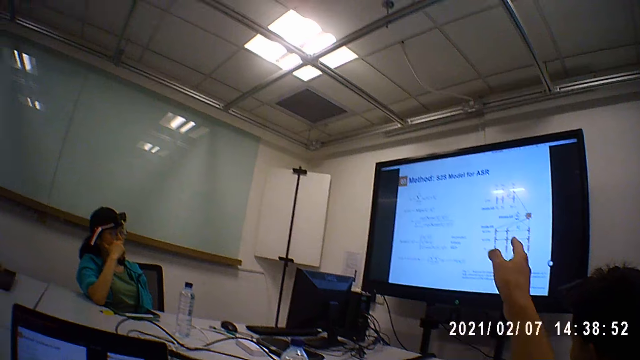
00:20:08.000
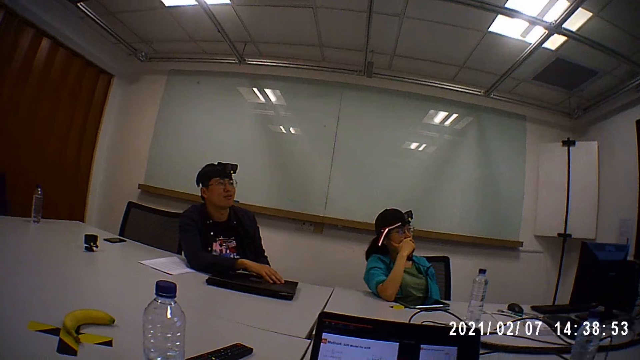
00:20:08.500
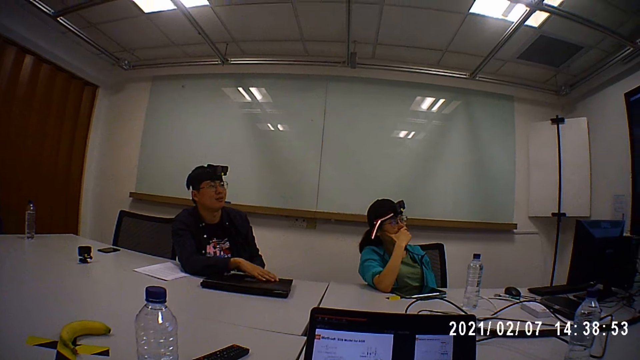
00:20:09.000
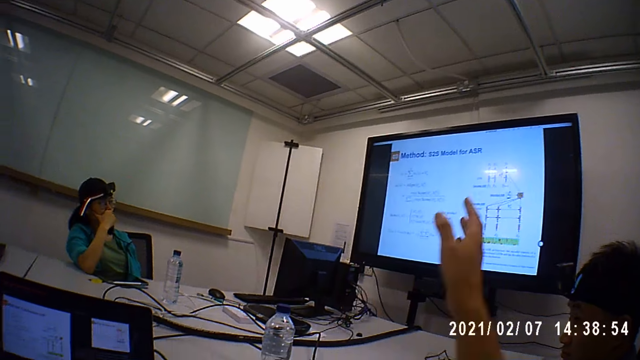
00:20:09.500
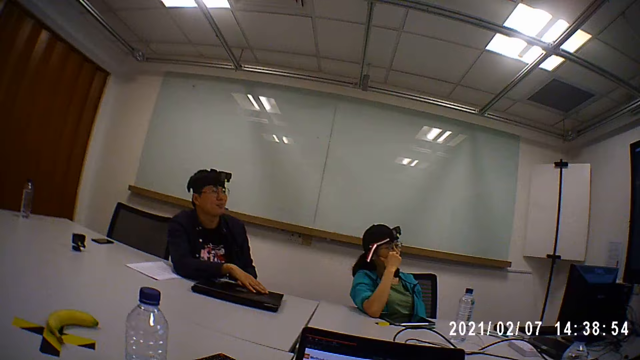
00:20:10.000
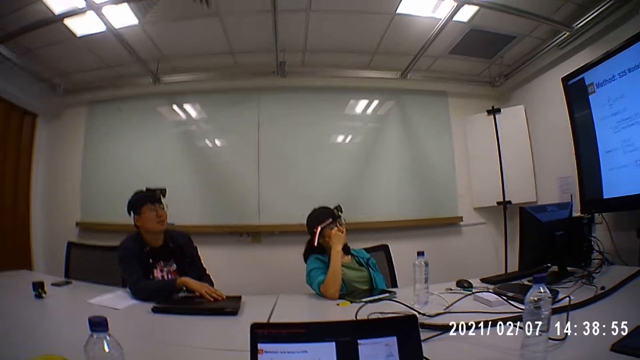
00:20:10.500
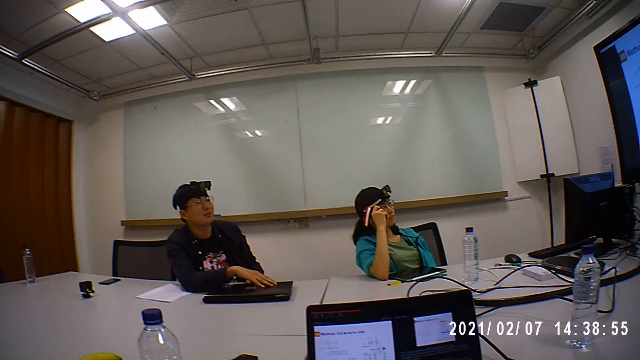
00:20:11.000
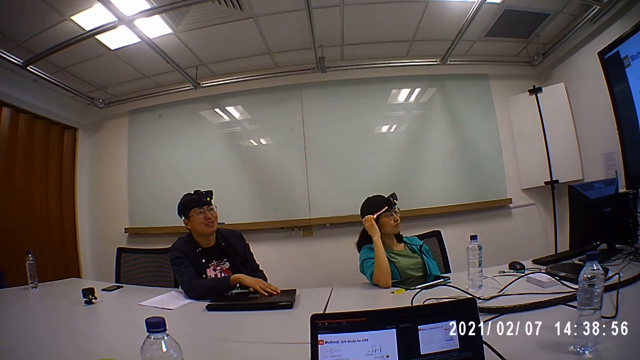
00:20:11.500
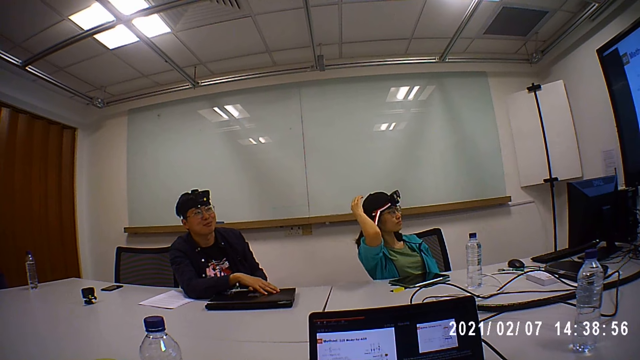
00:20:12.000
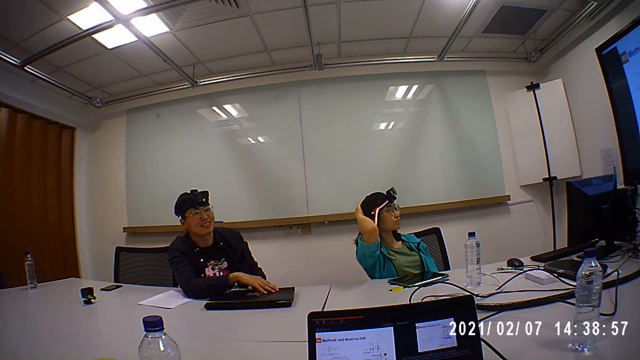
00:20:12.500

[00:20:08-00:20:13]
A man converses with the camera wearer.

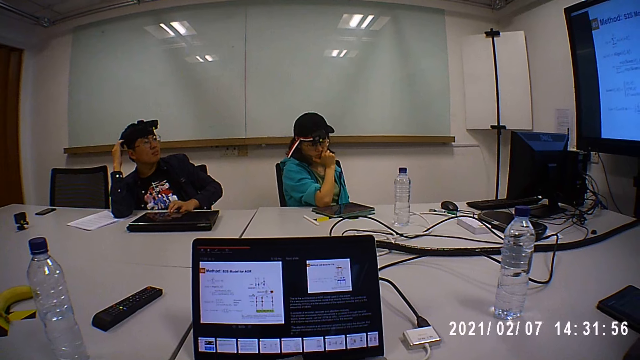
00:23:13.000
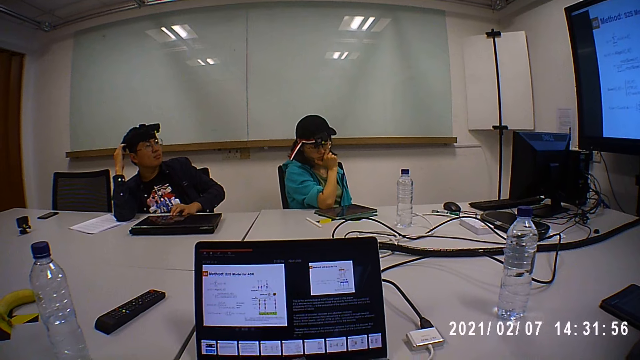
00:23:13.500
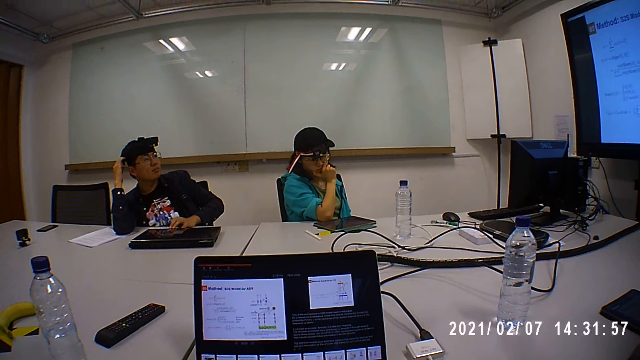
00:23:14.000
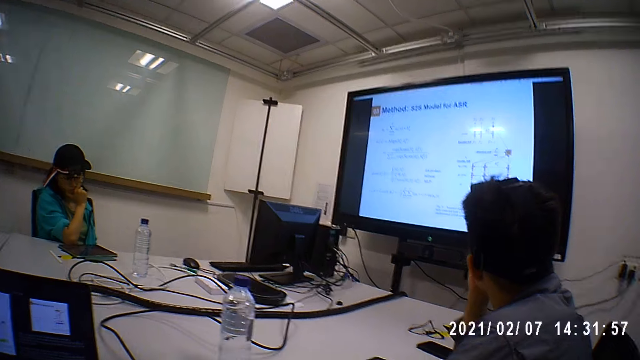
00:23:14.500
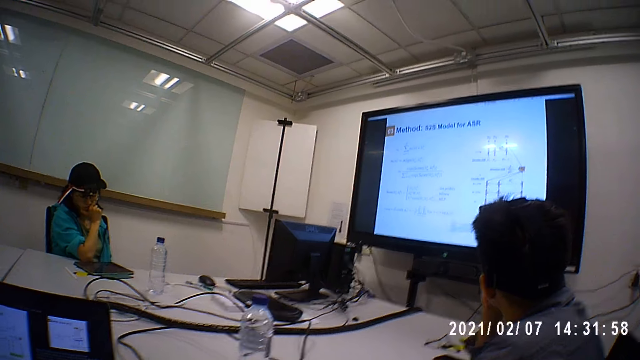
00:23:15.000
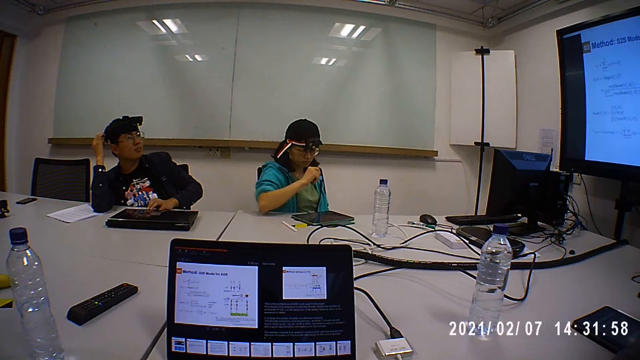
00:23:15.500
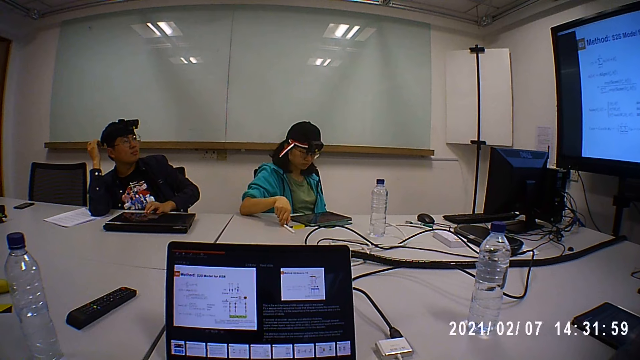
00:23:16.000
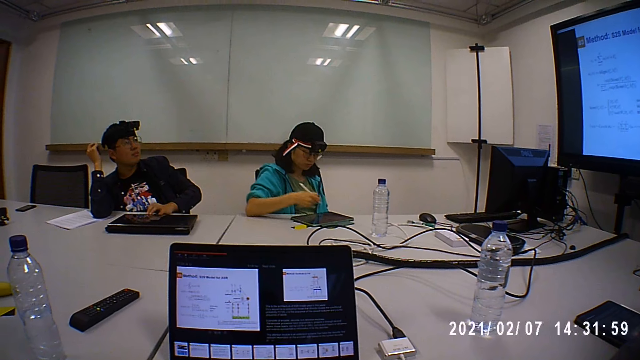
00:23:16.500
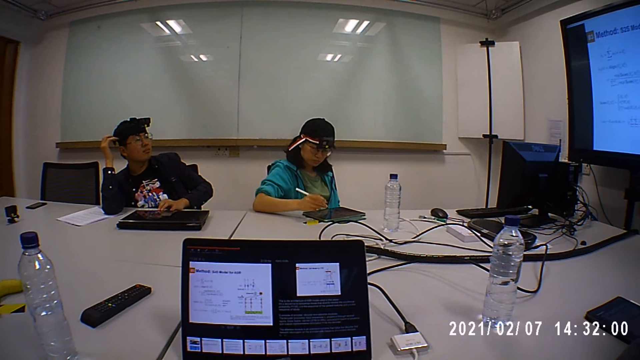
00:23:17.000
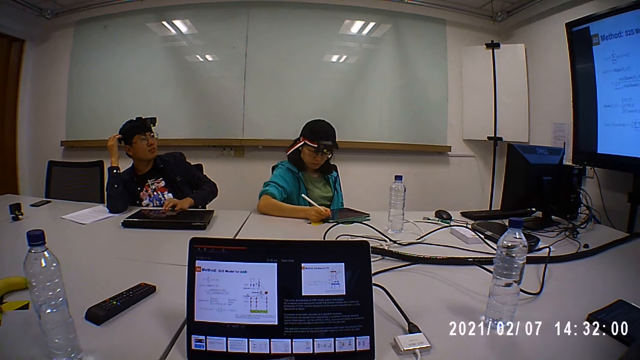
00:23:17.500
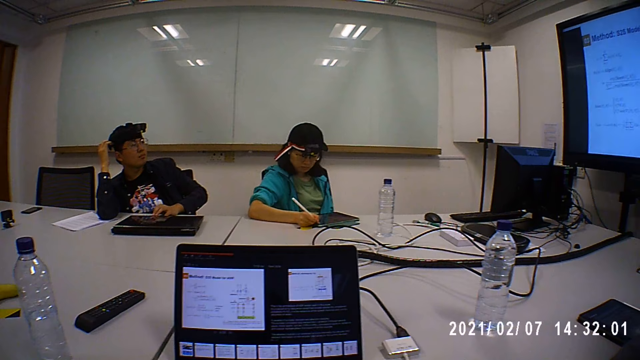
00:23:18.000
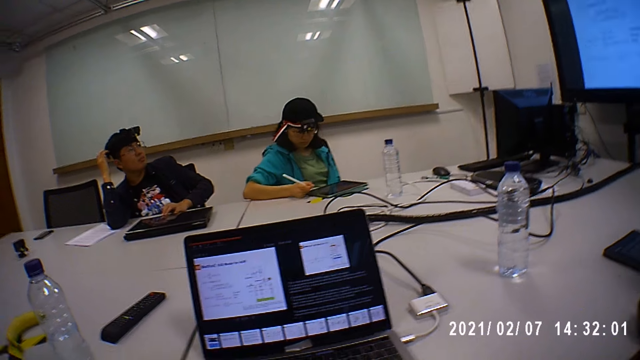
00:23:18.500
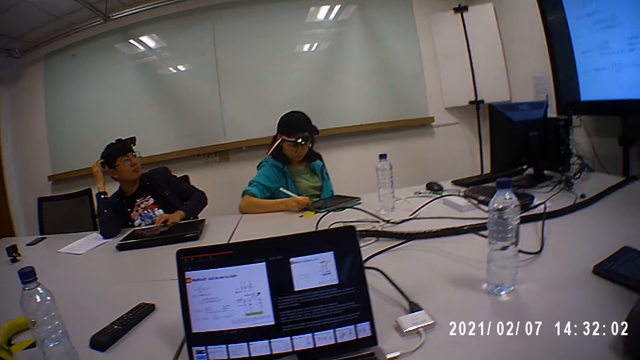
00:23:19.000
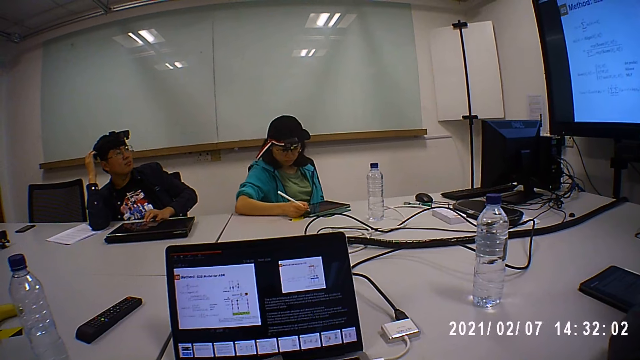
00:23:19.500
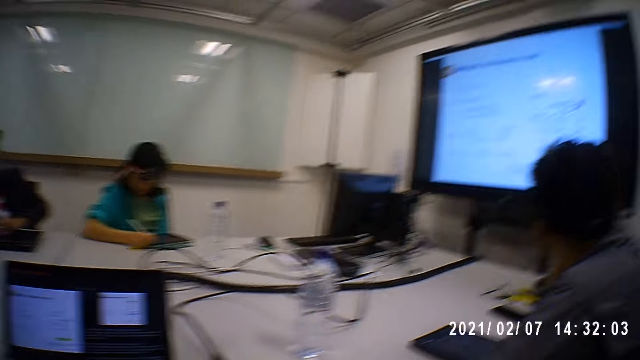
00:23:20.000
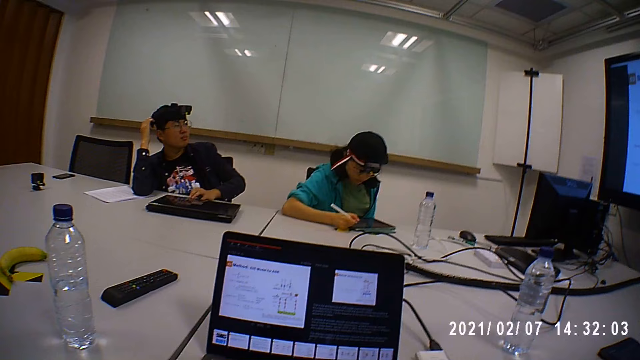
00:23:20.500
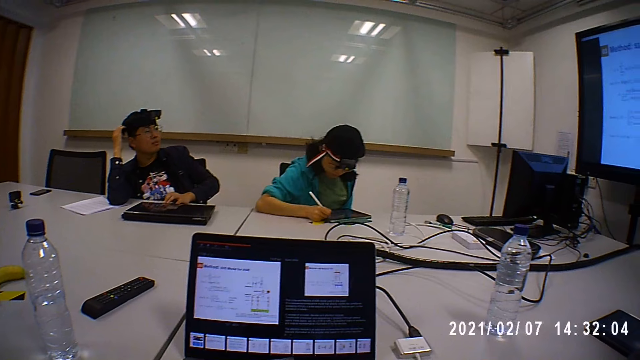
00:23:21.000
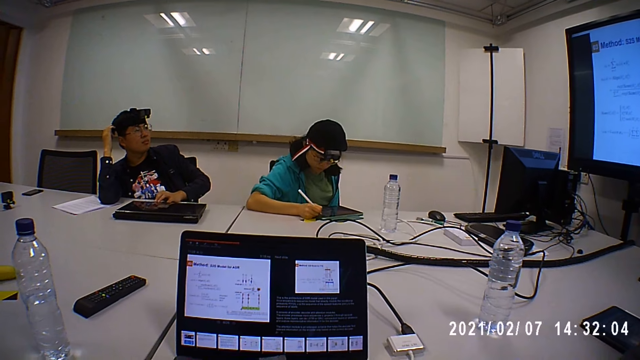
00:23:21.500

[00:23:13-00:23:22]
A person picks up a pen on the table. The person writes on the tablet with the pen.

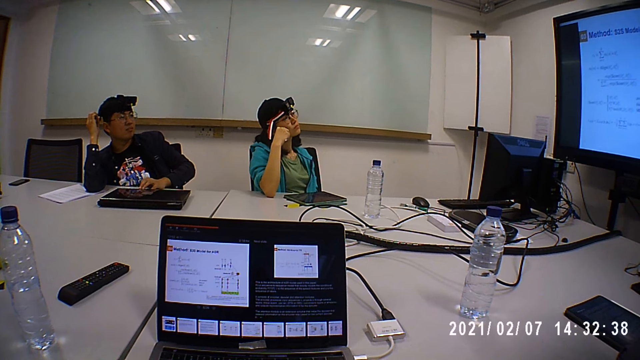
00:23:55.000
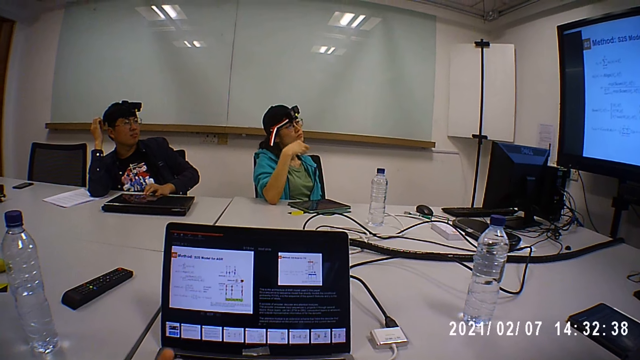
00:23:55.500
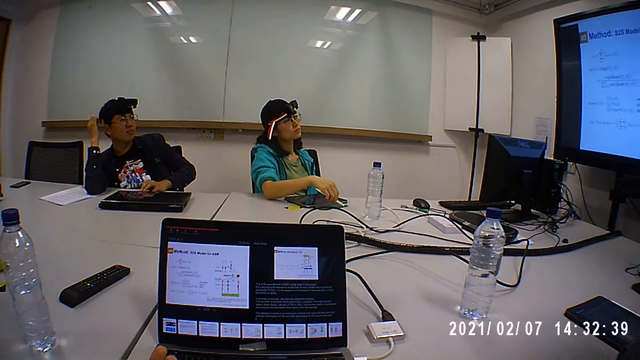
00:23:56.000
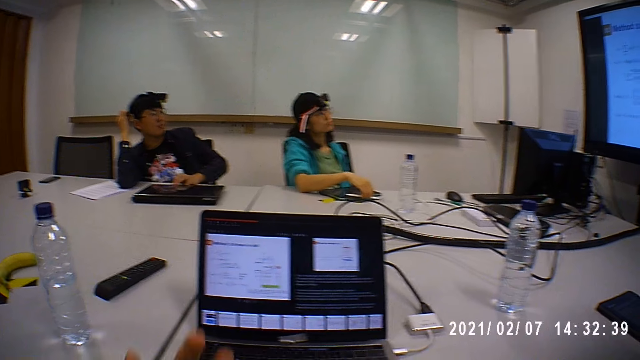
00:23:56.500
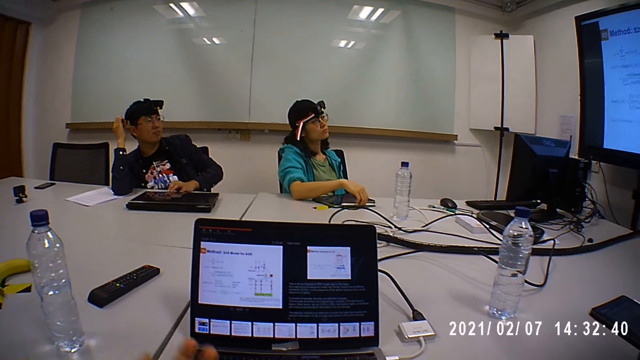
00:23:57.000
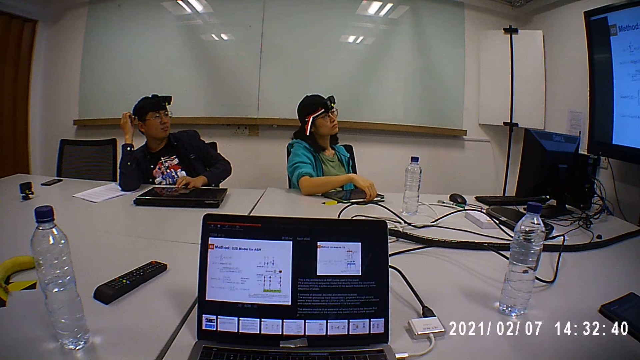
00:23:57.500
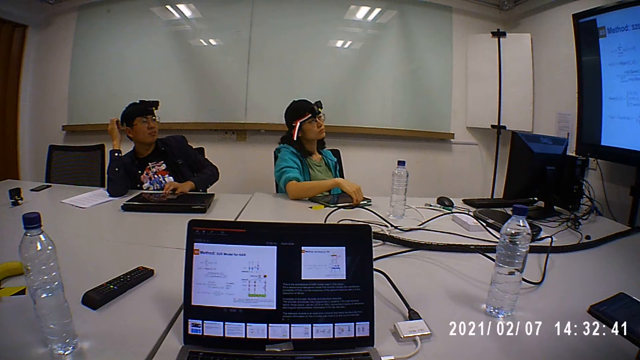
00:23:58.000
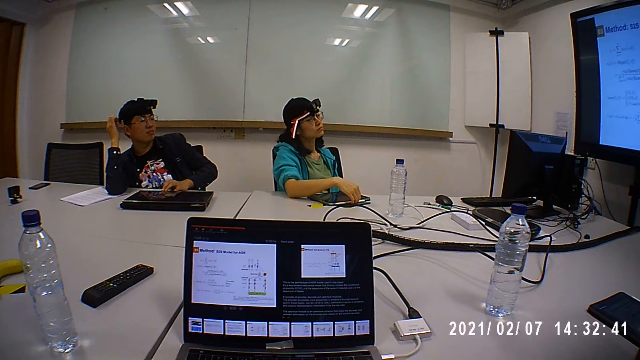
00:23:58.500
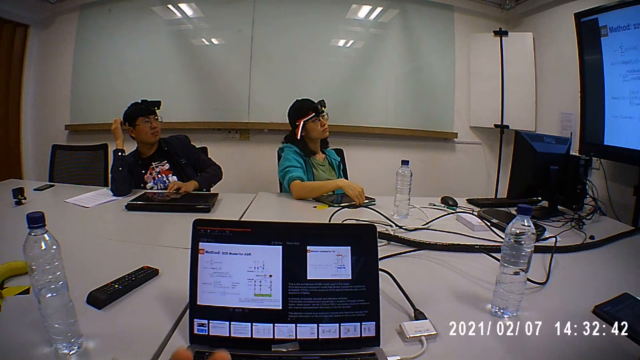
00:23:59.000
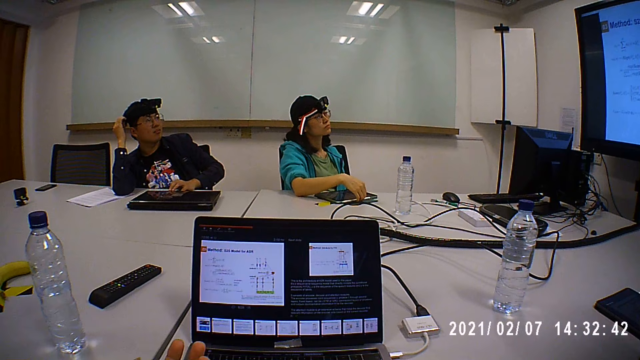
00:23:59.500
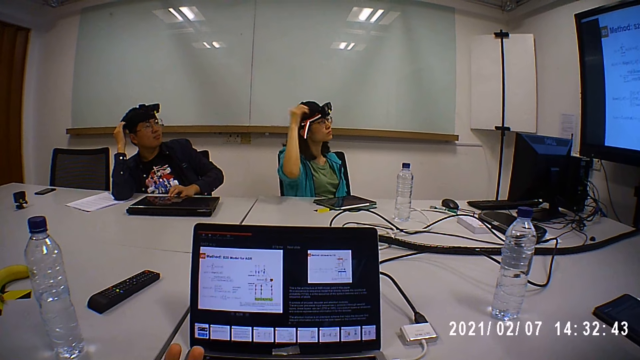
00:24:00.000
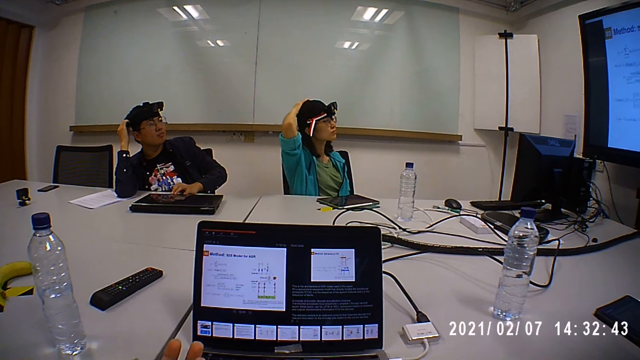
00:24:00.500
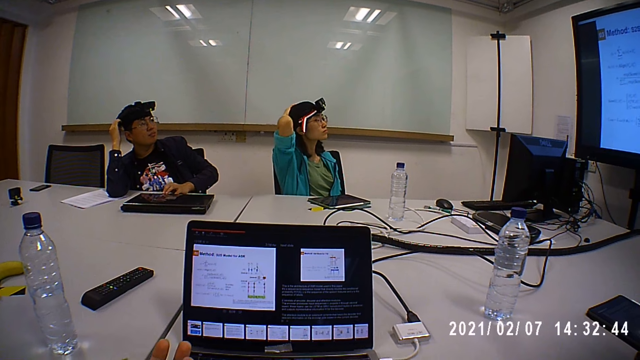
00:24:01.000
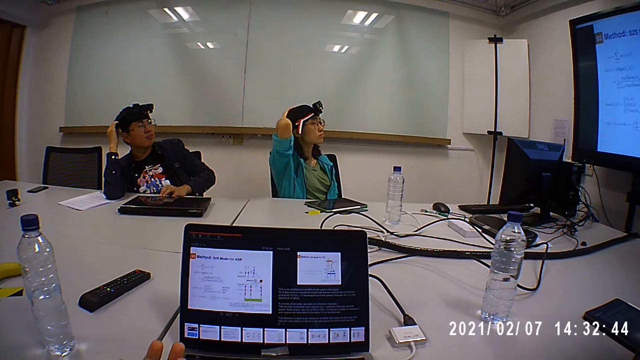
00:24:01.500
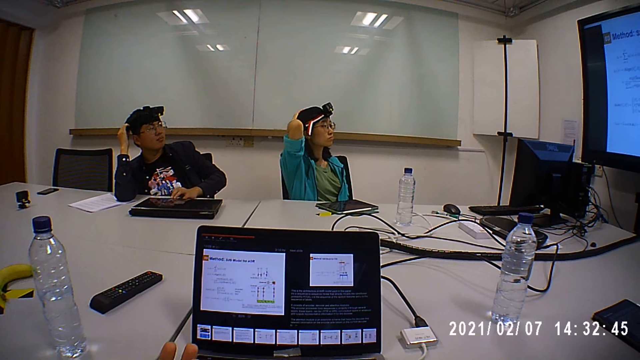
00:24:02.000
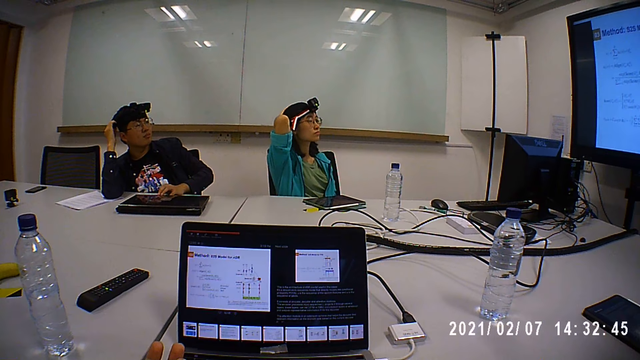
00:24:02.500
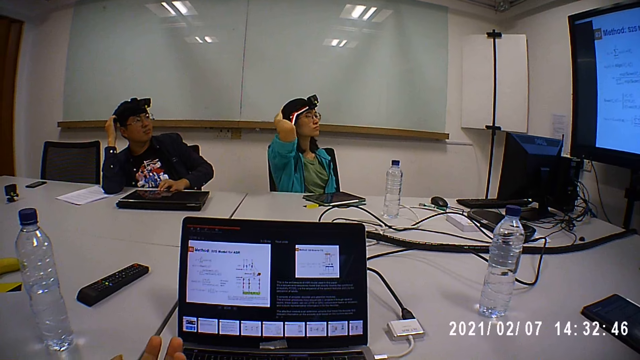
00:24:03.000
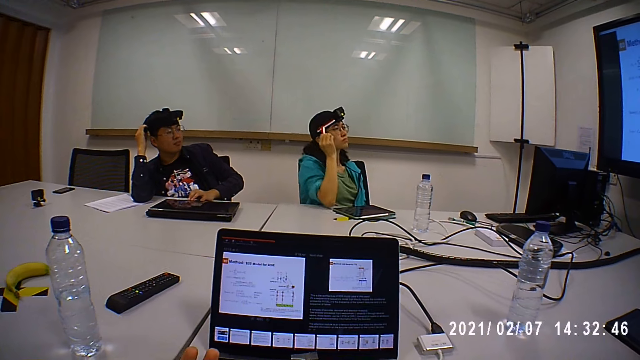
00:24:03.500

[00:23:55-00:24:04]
A person puts a pen on the table. The person touches their head.
